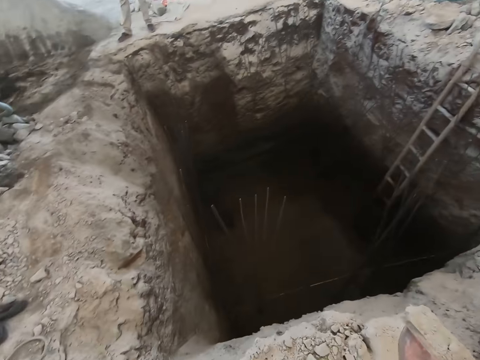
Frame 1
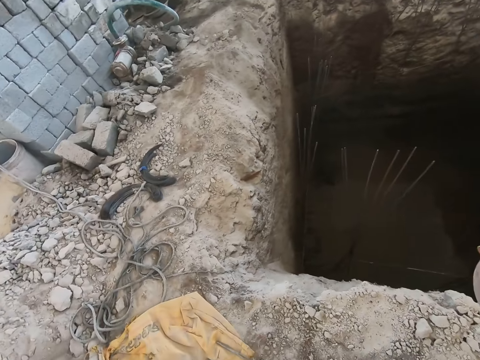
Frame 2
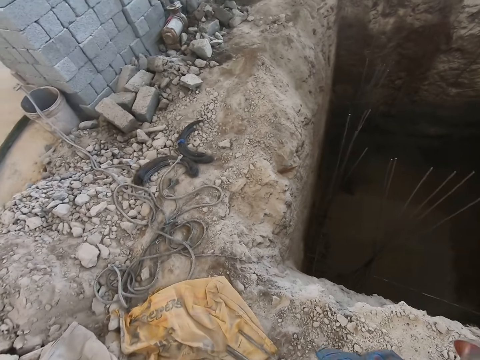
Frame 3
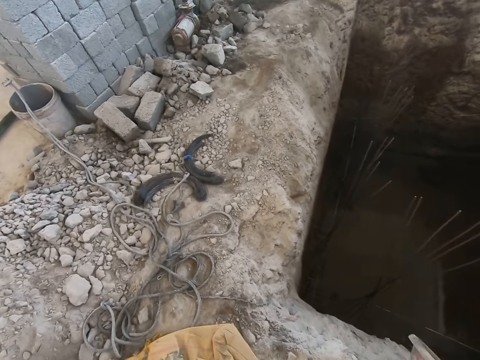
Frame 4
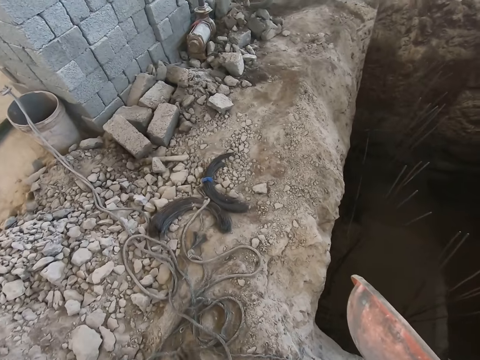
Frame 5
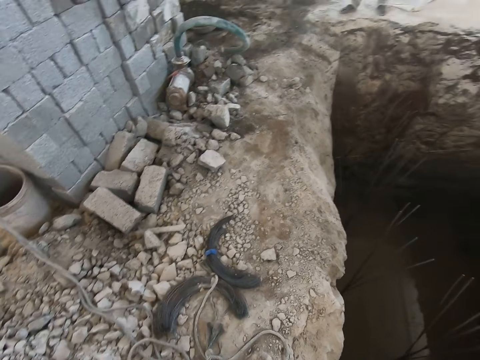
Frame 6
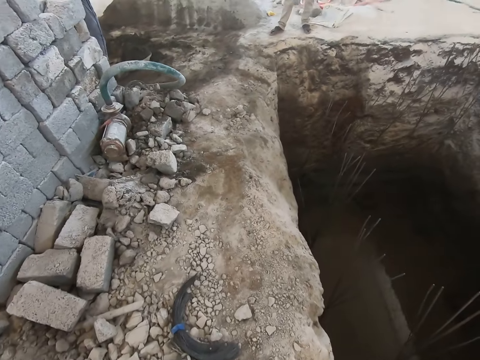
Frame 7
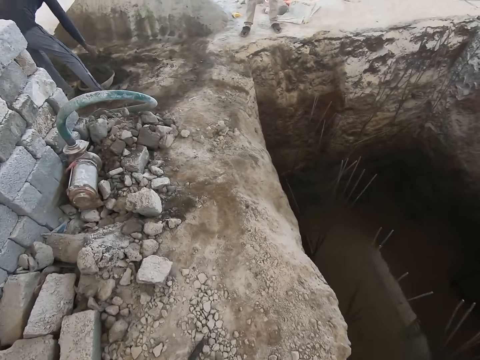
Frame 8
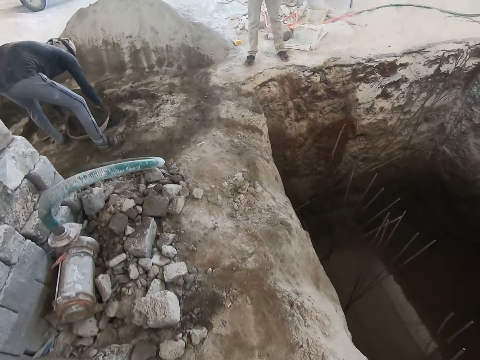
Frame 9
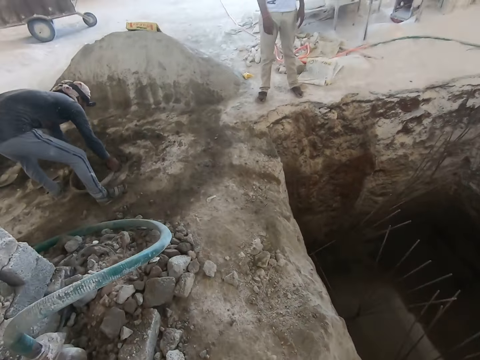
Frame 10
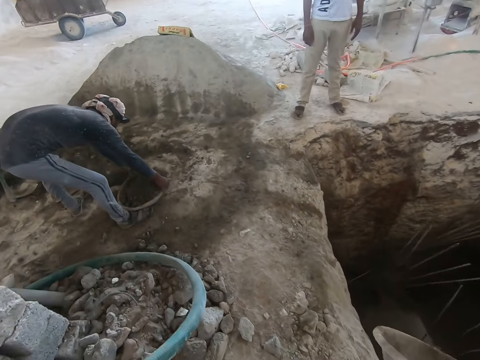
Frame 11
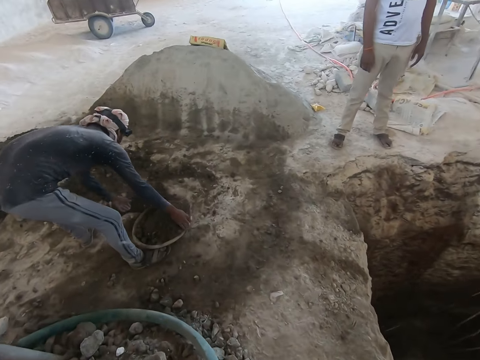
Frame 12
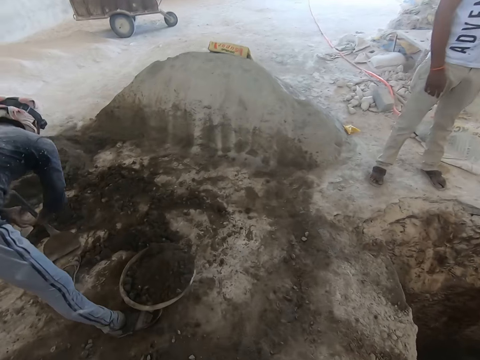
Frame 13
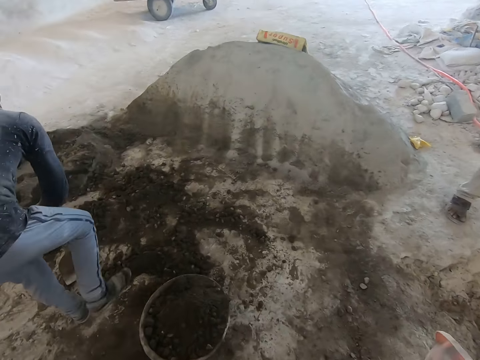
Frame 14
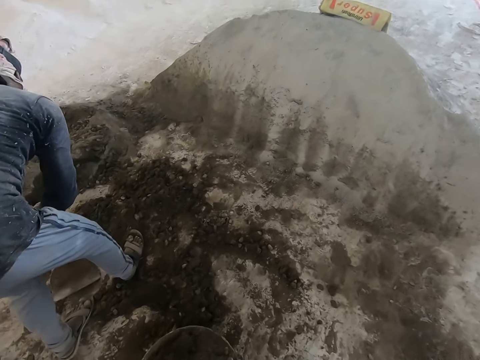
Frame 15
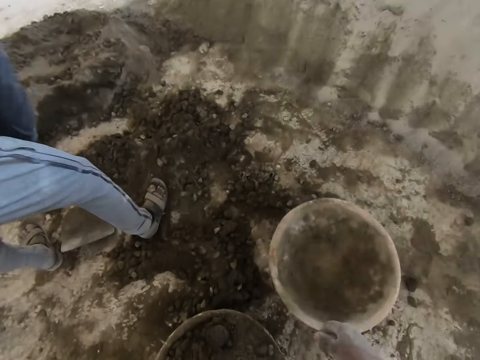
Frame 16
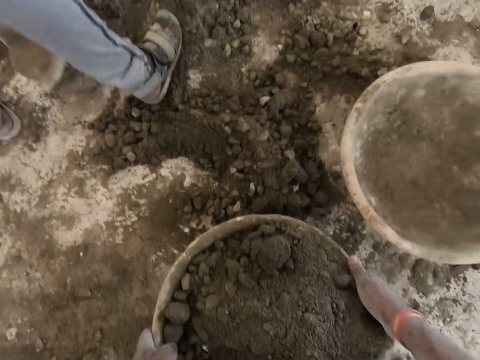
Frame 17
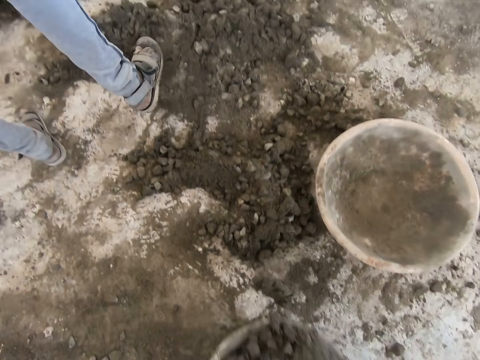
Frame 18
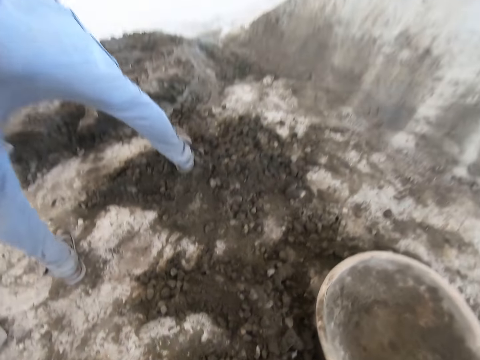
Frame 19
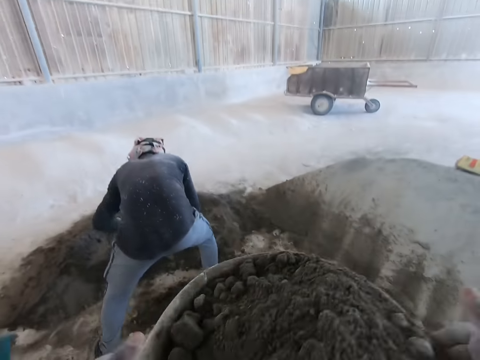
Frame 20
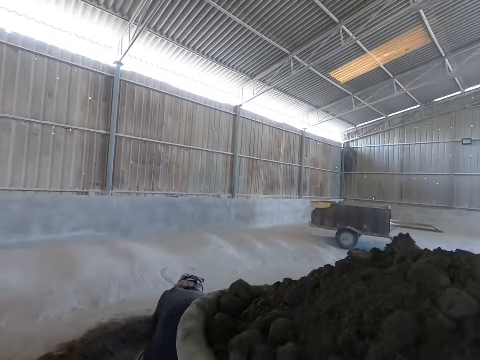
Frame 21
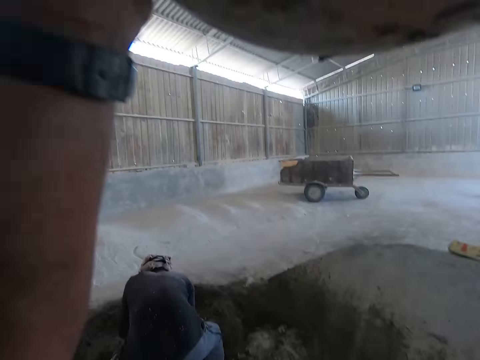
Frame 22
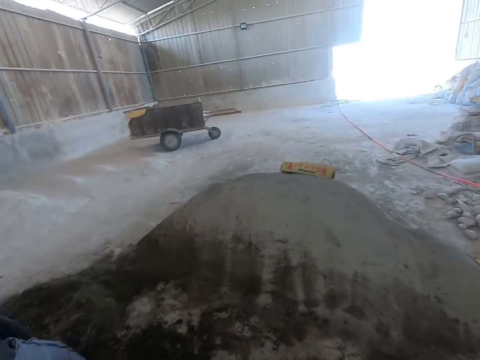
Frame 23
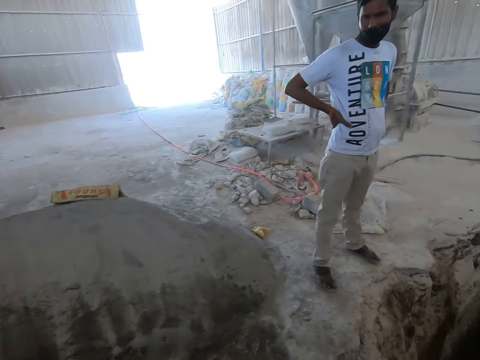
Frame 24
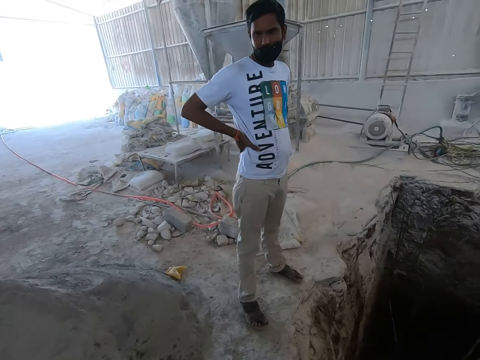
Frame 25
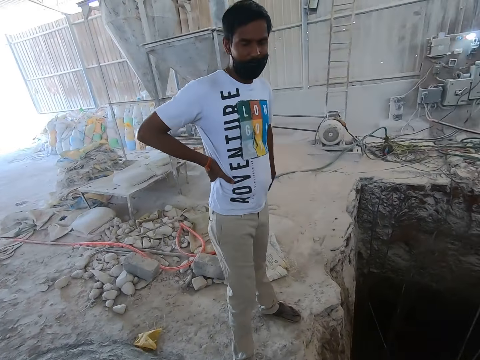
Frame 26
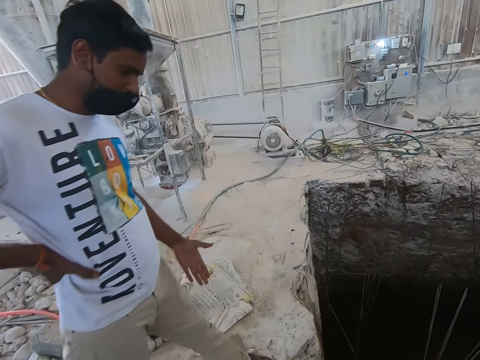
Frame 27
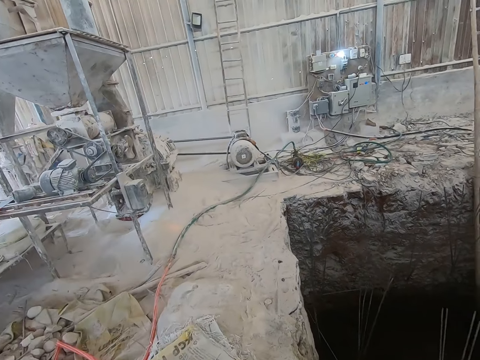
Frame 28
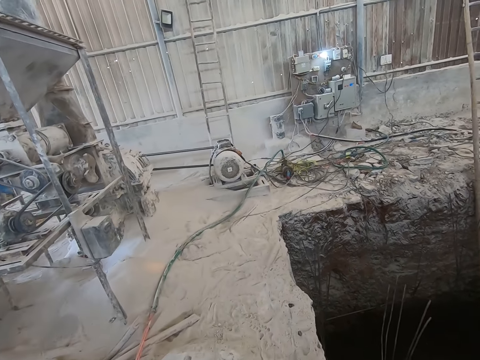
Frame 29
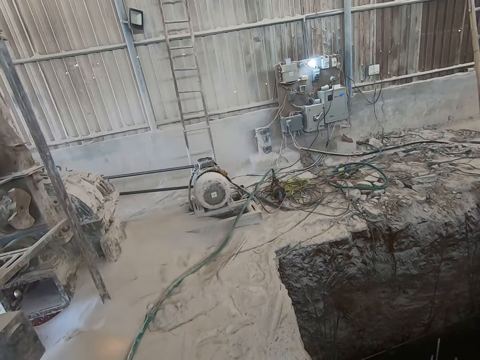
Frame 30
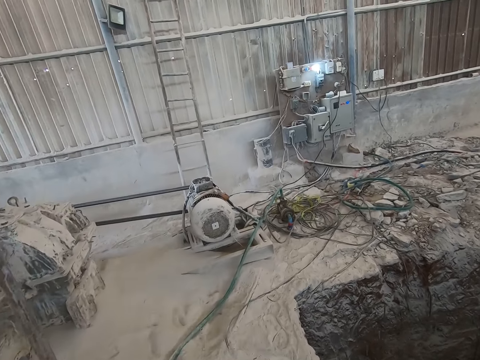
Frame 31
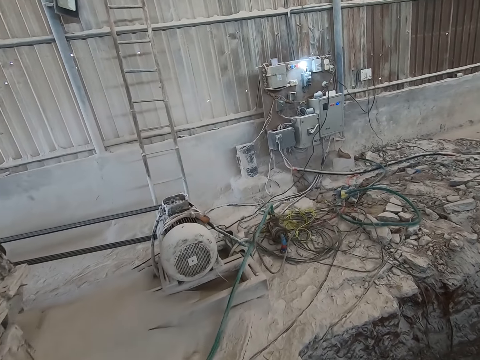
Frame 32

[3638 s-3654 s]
The man shifts the head pan on the floor with both hands. The man picks the hoe from the floor with both hands. The camera wearer drops the head pan on the floor with his right hand. He carries the head pan of soil from the floor with both hands. He raises the head pan over his head with both hands. He interacts with another man.

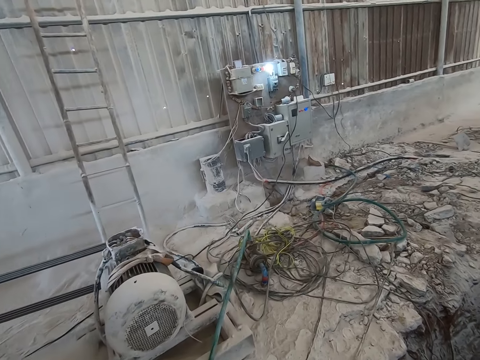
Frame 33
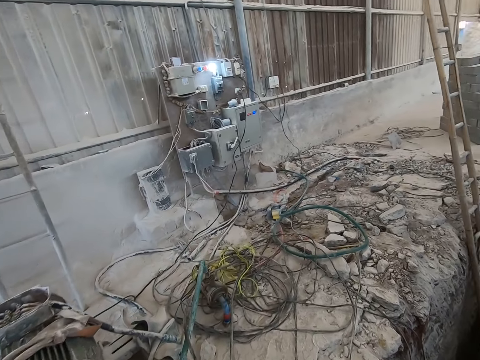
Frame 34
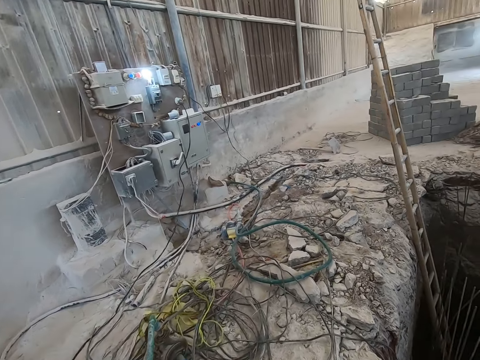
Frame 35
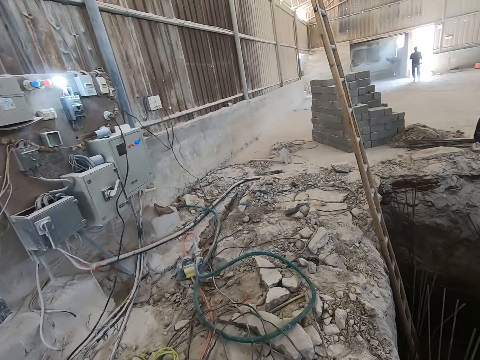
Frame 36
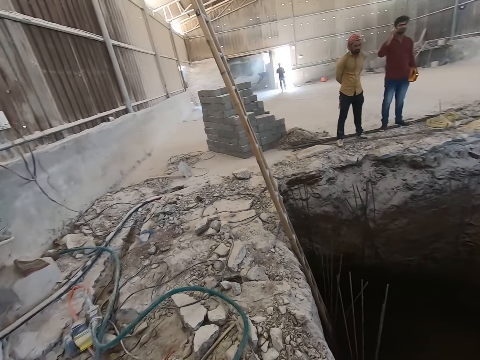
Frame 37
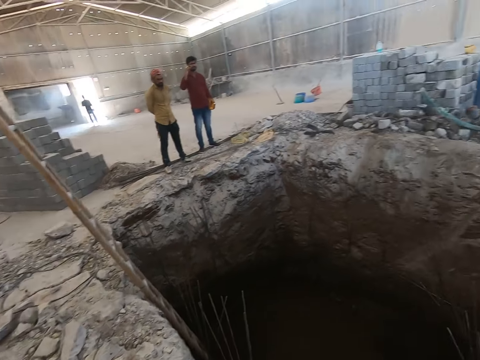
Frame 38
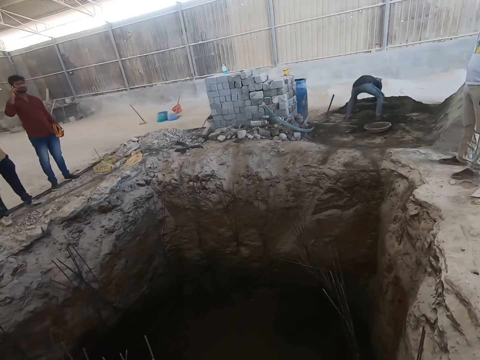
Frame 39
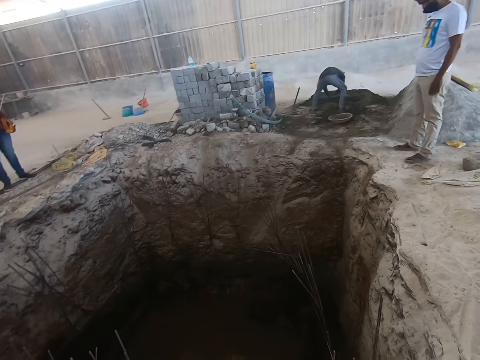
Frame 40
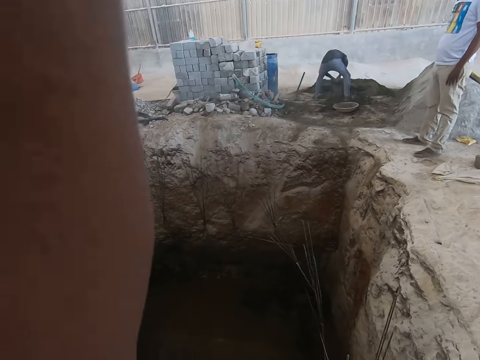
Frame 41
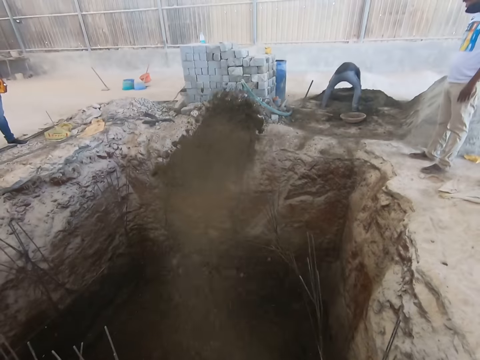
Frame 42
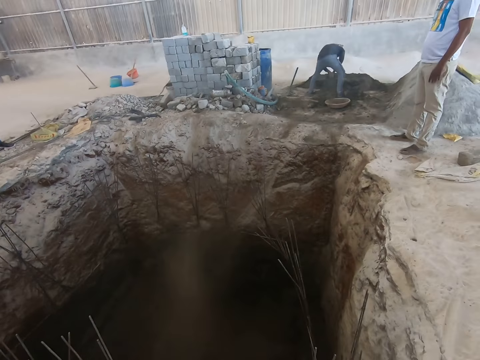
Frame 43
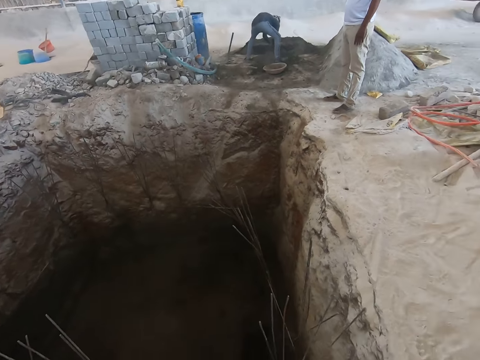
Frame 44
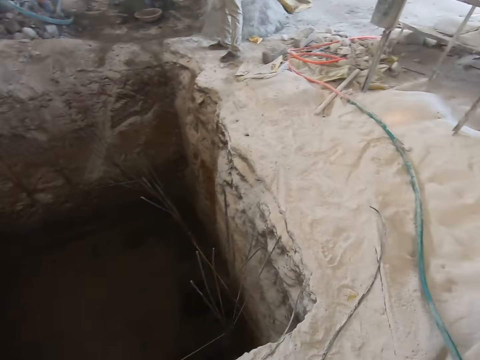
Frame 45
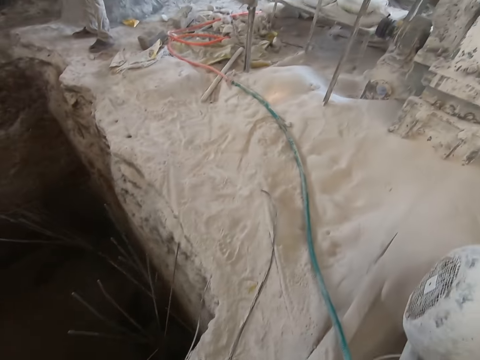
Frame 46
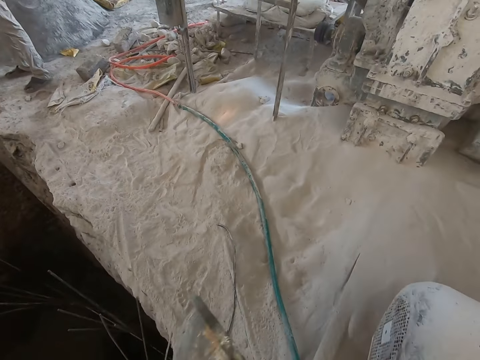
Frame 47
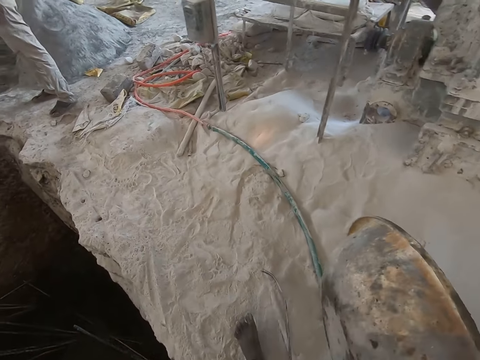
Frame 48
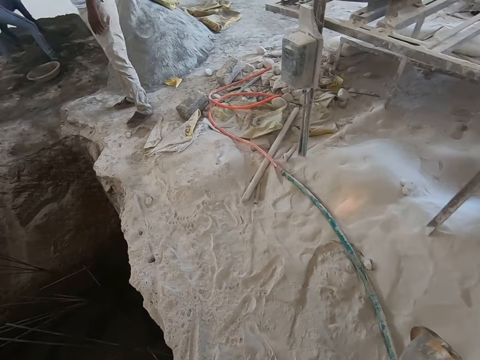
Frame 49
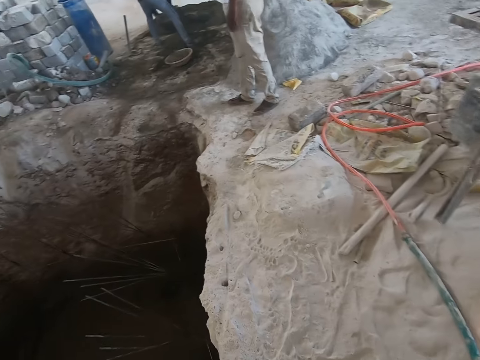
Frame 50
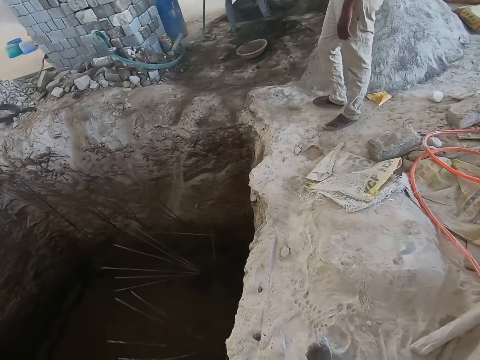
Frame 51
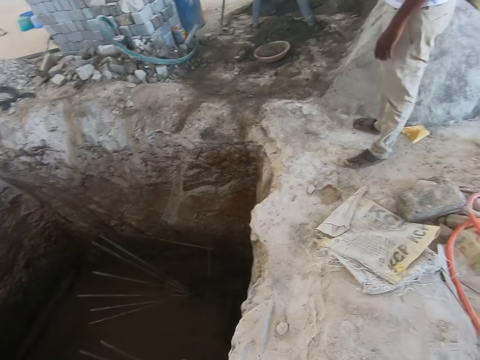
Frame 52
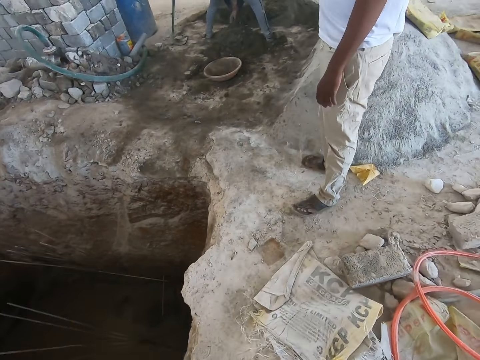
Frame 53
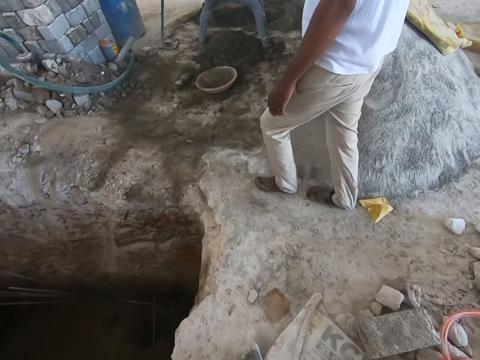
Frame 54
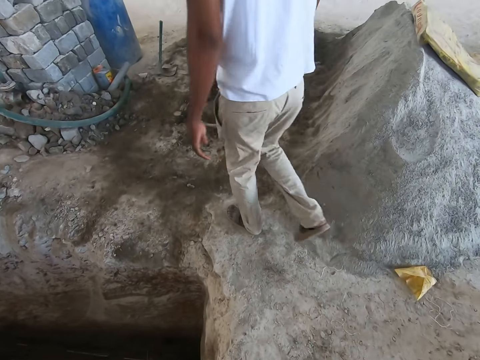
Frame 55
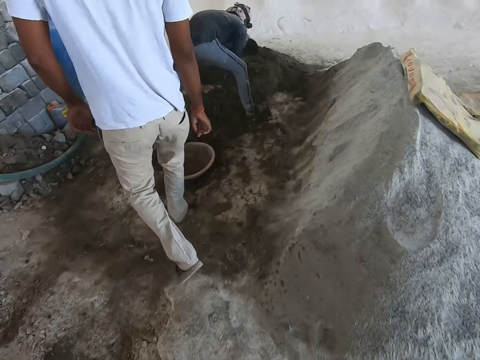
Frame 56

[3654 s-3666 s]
The camera wearer pours the mortar in the head pan into the trench with both hands.
